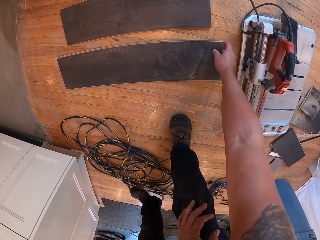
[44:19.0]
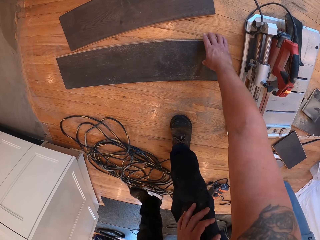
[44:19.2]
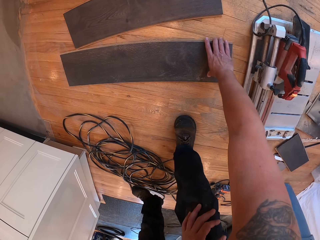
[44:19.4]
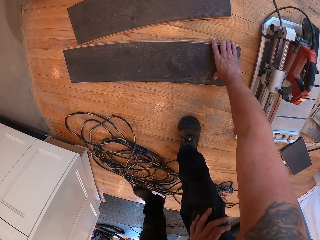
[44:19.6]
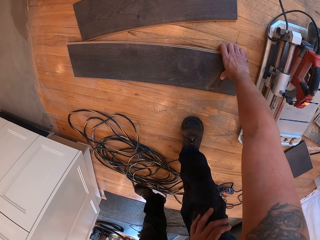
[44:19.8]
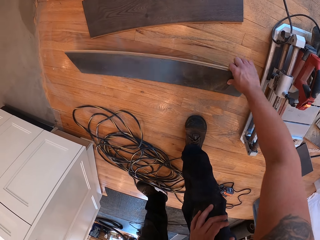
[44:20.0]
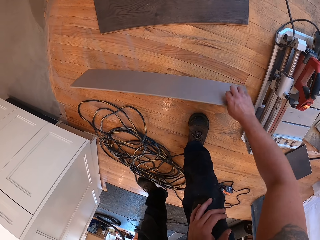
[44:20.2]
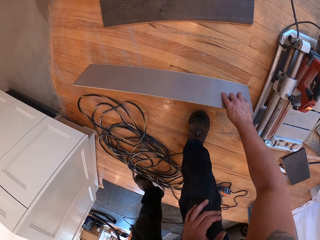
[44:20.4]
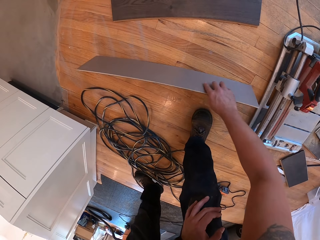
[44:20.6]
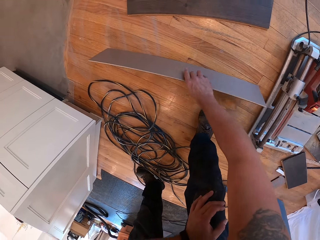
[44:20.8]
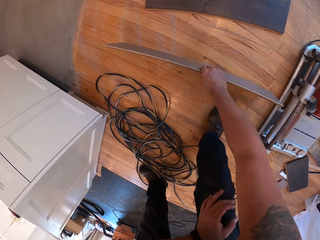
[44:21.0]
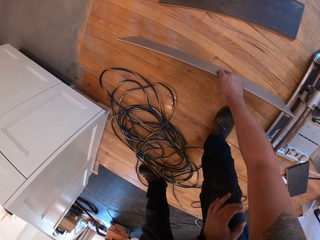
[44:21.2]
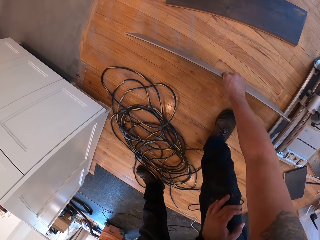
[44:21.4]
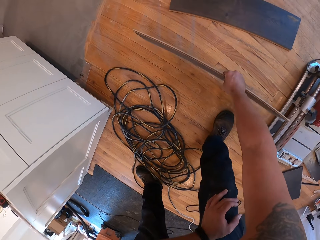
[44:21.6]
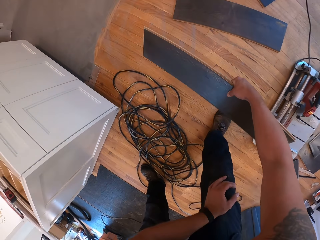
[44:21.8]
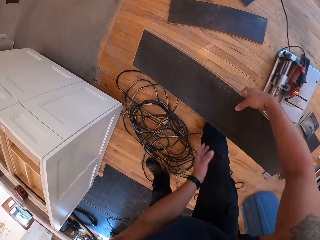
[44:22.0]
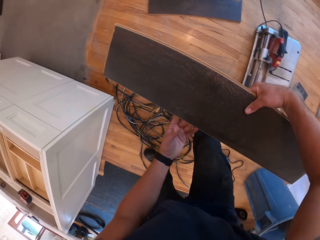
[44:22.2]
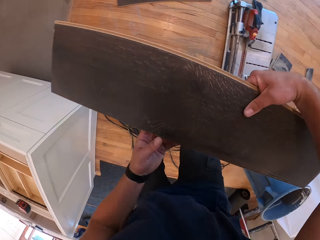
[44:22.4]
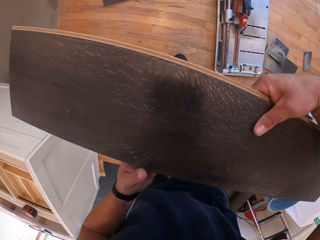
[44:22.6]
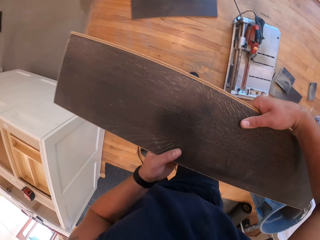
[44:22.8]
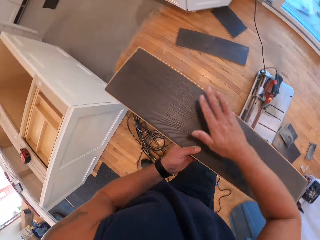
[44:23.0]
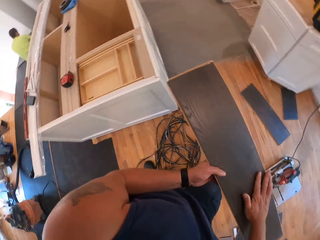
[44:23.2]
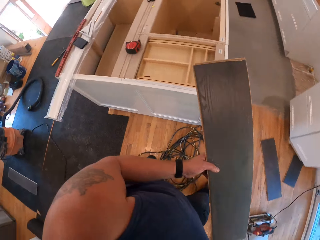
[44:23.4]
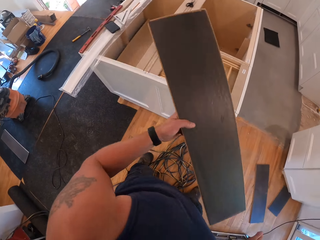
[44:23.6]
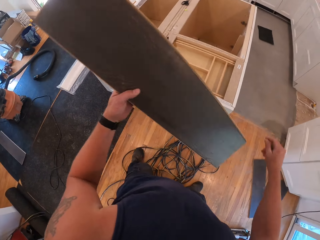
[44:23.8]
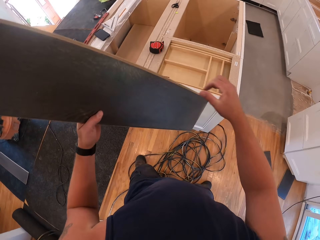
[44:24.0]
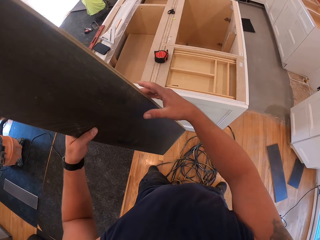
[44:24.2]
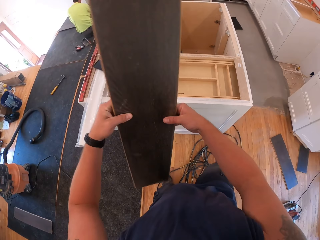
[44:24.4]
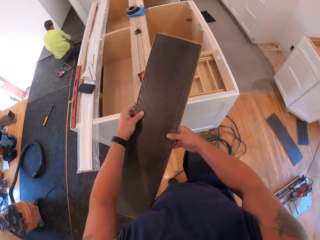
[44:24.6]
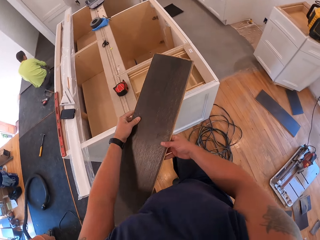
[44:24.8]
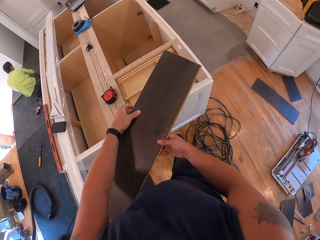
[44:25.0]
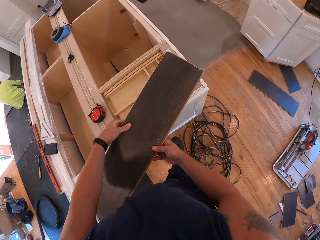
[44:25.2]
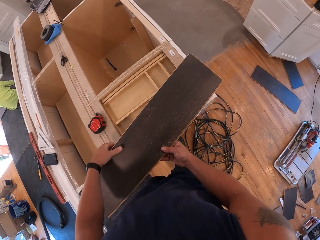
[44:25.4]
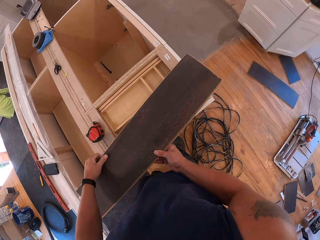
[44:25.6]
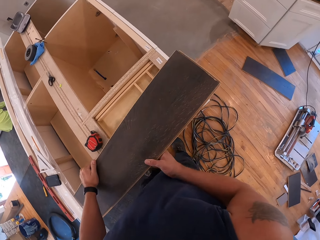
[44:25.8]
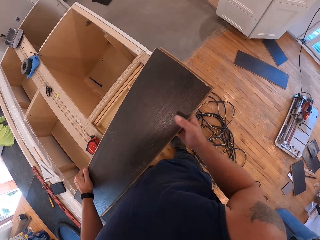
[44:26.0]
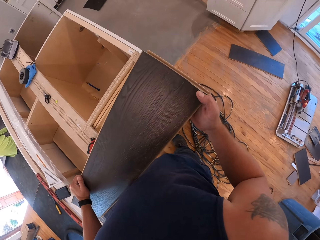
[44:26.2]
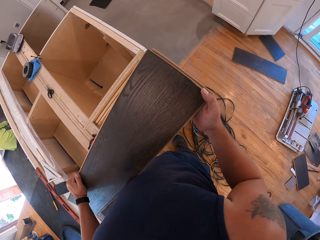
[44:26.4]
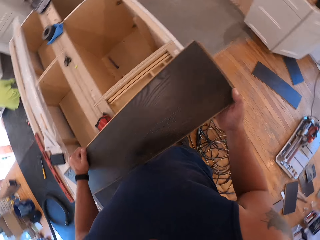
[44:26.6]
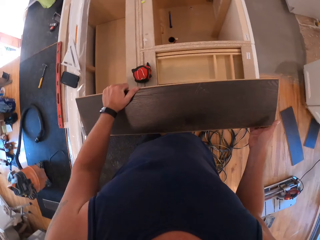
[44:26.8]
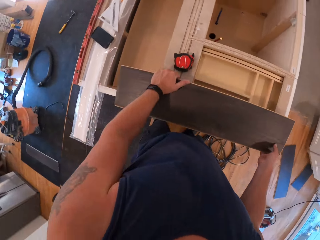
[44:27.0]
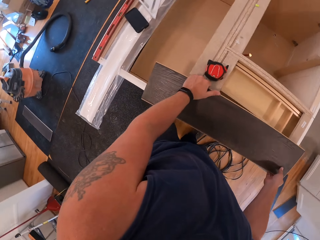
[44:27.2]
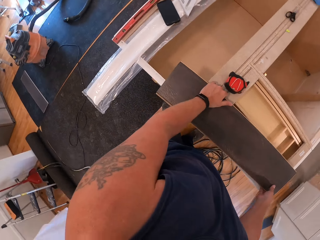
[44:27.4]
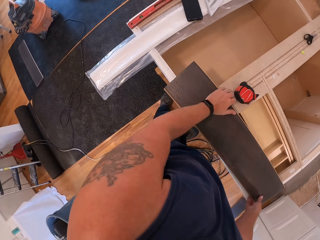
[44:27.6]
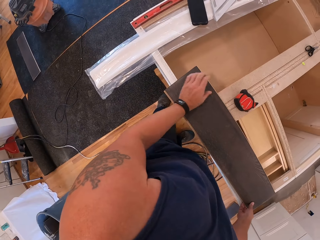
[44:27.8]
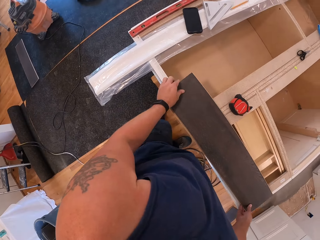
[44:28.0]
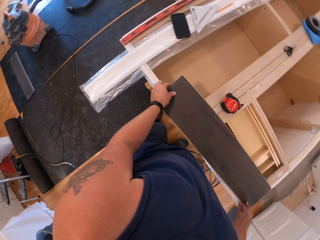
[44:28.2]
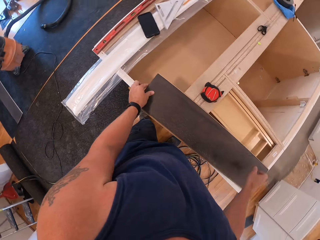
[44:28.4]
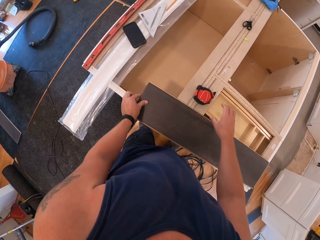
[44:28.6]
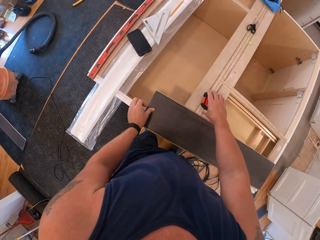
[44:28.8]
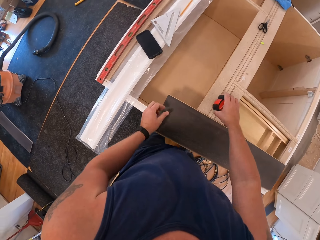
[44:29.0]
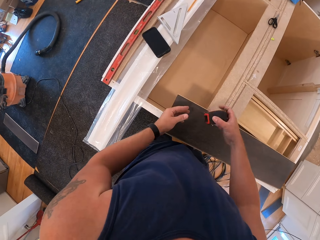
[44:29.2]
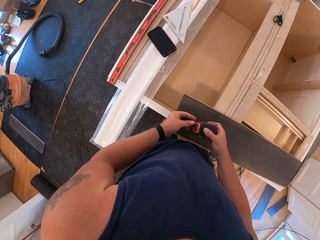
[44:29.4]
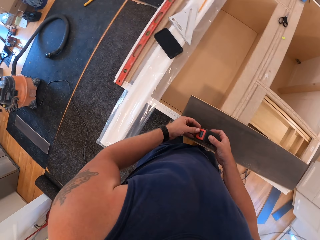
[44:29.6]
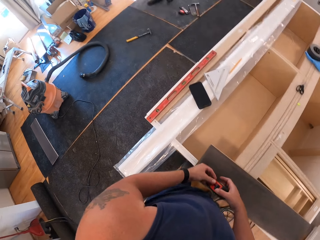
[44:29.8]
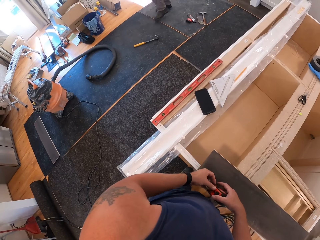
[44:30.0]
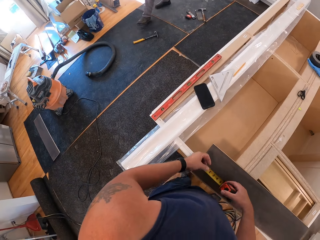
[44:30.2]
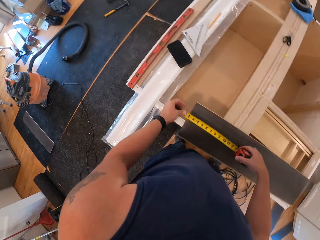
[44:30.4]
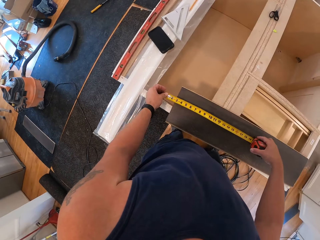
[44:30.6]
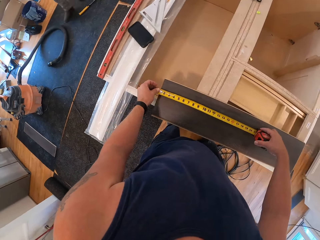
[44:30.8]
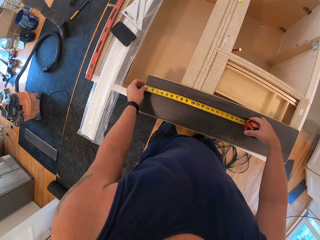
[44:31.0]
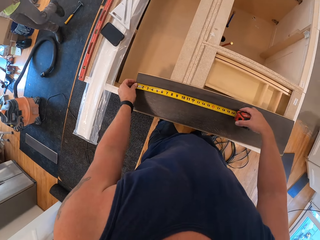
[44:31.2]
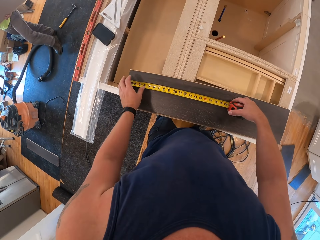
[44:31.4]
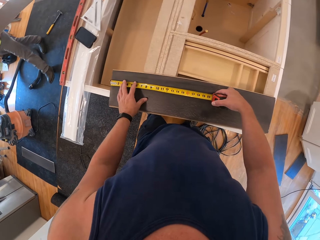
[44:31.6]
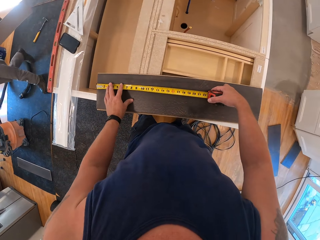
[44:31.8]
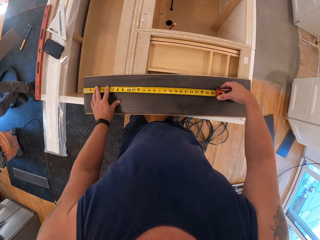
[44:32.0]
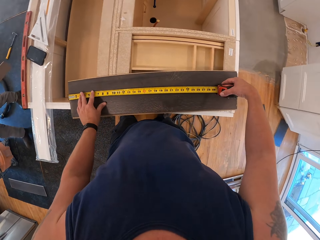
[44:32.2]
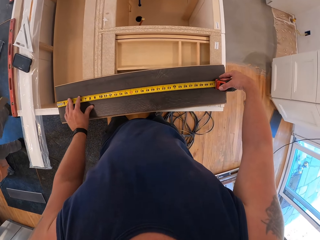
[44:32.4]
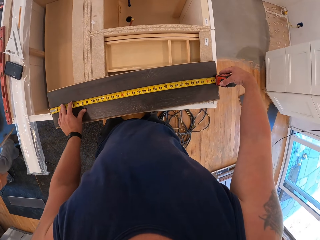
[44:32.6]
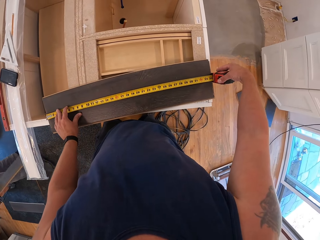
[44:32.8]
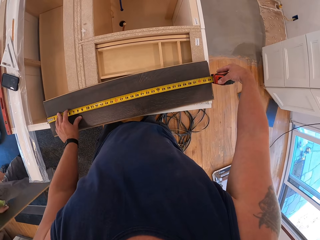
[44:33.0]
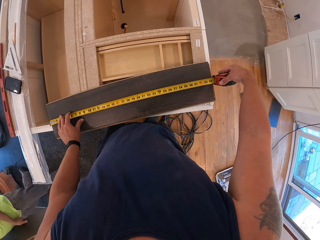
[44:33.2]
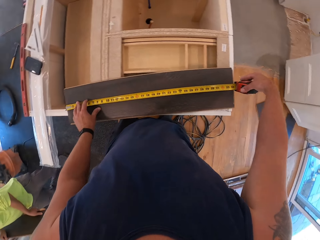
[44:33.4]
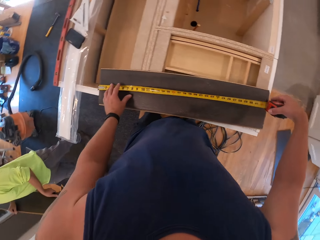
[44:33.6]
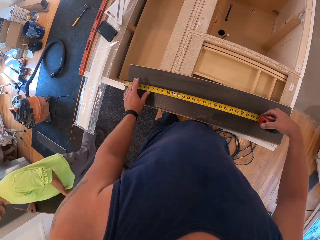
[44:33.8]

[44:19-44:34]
The camera wearer picks up another plywood from the floor with his right hand. He places the plywood on the uncompleted cabinet with his hand. He picks up the measuring tape from the uncompleted cabinet with his right hand, pulls out the measuring tape with his left hand, and measures the plywood with the measuring tape in his hands. A person walks in the room.

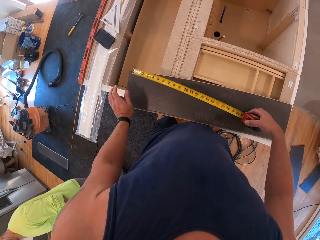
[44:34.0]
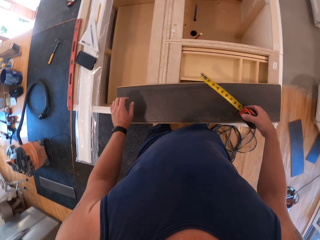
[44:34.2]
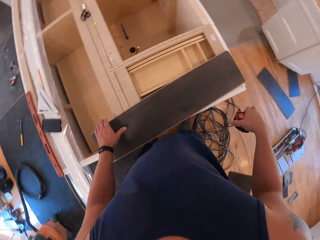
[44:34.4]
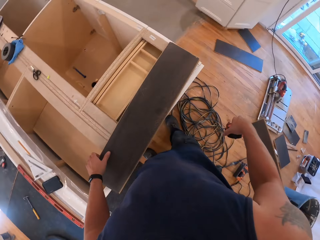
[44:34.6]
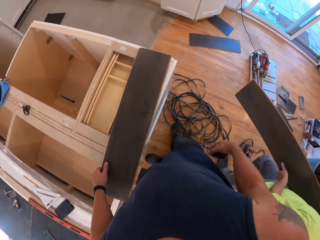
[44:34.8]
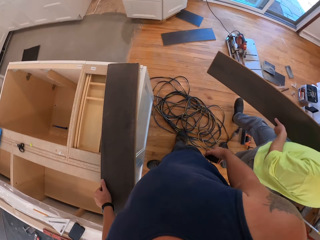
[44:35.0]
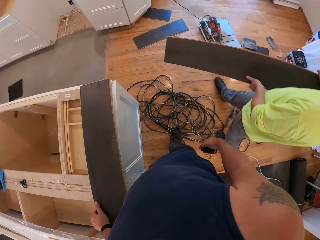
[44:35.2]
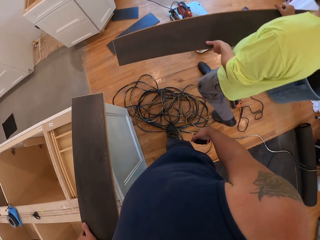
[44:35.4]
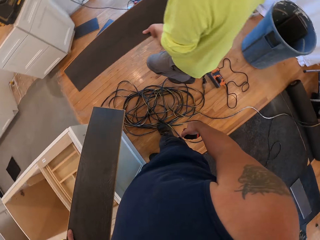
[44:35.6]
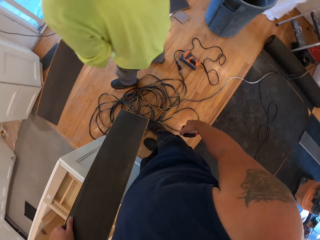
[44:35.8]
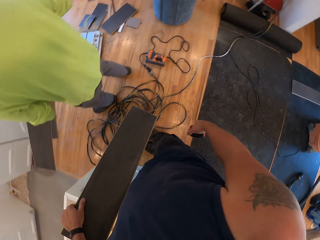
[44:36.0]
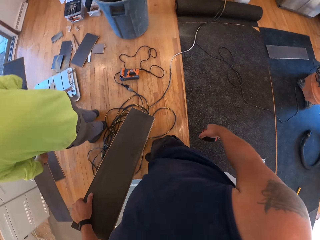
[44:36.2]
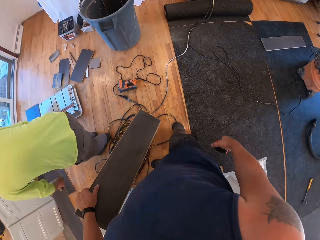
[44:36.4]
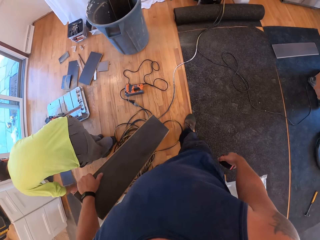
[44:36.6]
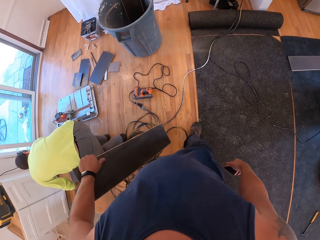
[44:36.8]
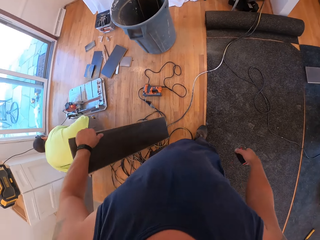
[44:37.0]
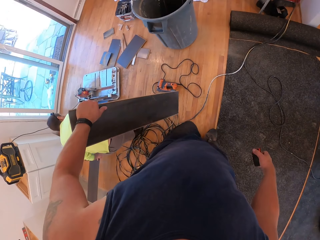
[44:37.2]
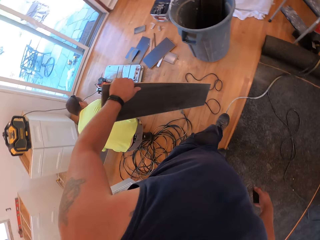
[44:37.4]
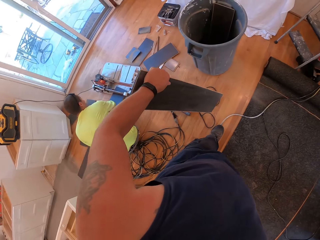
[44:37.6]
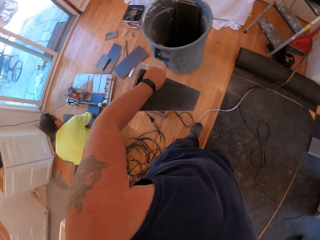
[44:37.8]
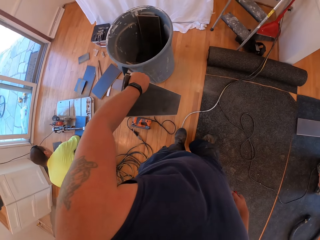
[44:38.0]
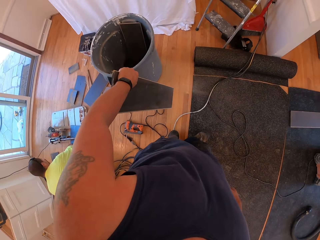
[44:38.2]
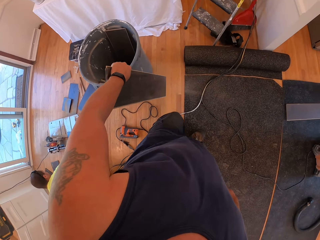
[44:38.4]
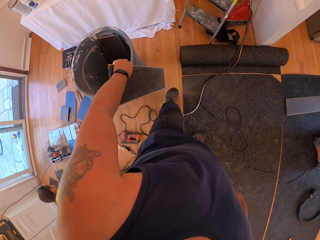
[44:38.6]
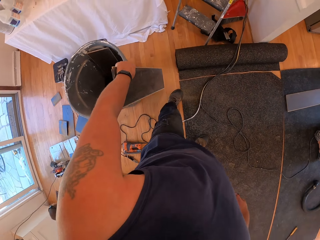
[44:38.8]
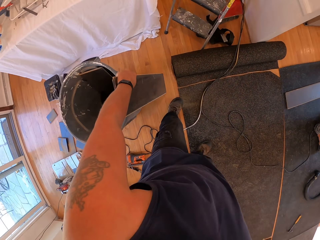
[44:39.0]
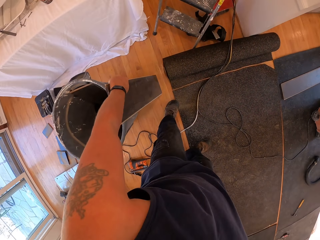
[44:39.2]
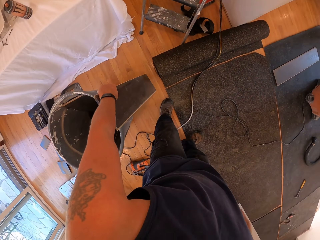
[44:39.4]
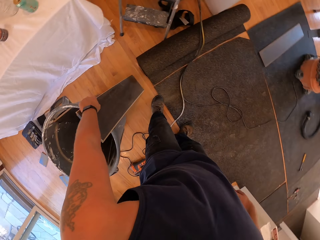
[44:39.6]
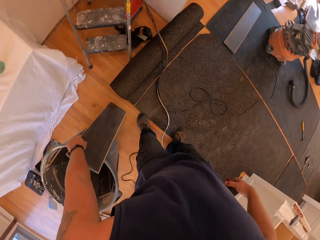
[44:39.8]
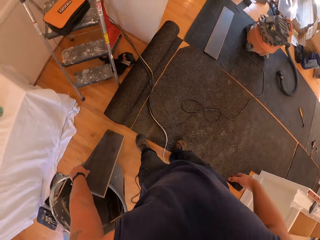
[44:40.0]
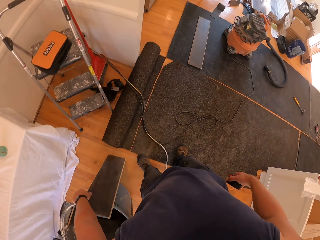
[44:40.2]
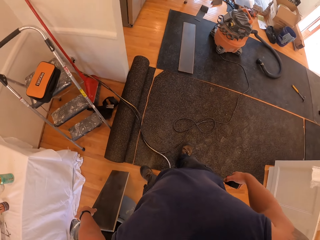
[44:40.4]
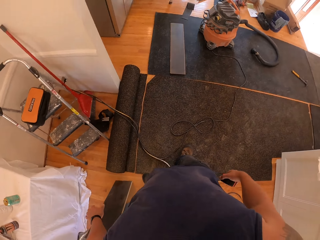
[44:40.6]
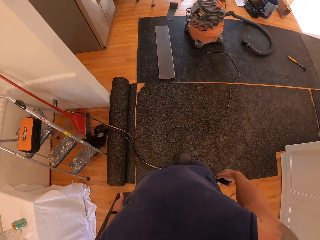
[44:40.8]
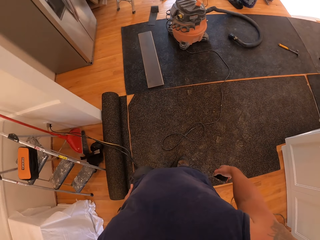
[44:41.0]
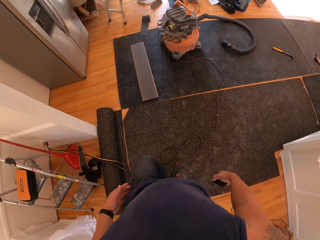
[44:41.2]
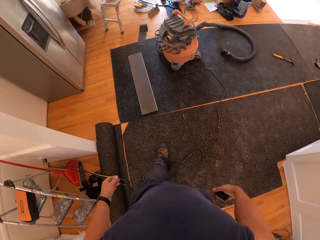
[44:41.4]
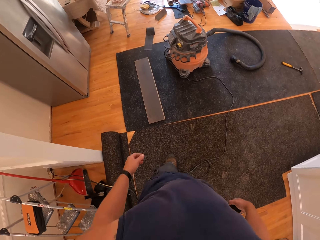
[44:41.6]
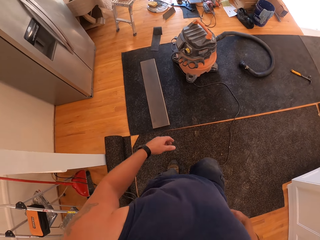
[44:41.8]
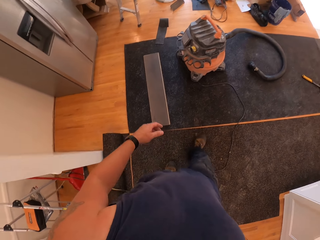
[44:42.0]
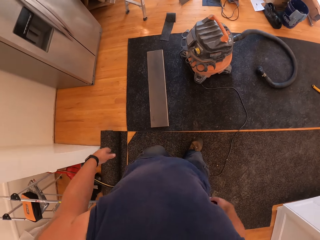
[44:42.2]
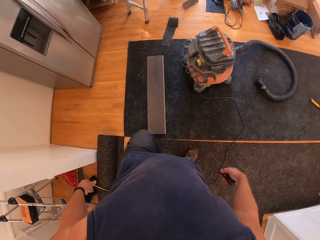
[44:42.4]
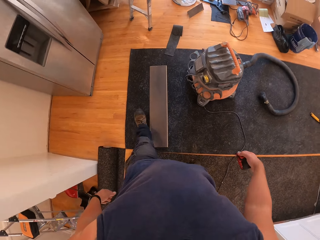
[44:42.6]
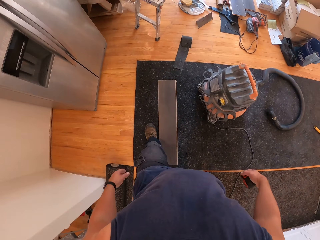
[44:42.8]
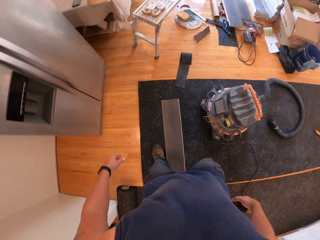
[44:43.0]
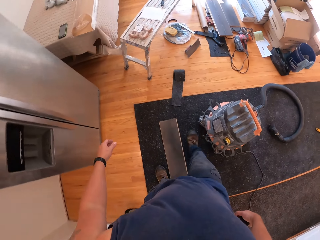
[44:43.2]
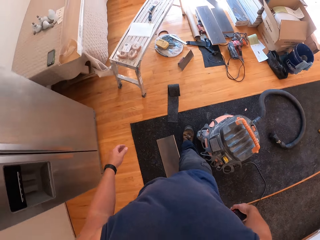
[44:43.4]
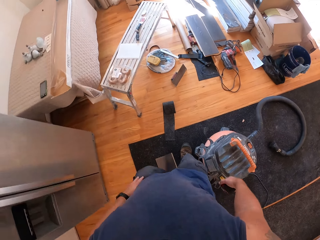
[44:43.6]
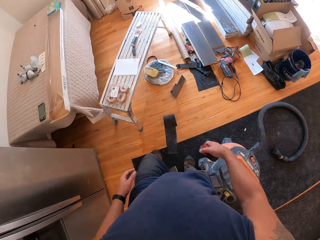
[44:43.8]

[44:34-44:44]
The camera wearer measures the kerdi board with a tape measure. He takes off the measuring tape from the plywood with his right hand. He picks the plywood from the uncompleted cabinet with his left hand. A worker walks past the camera wearer with a plywood on his hand. The camera wearer walks in the room. He places the plywood on the floor with his left hand. He walks in the room.
